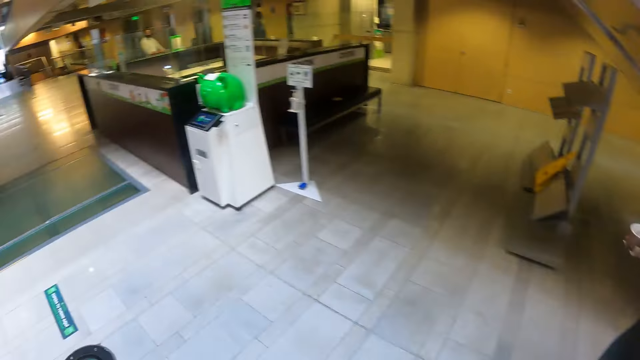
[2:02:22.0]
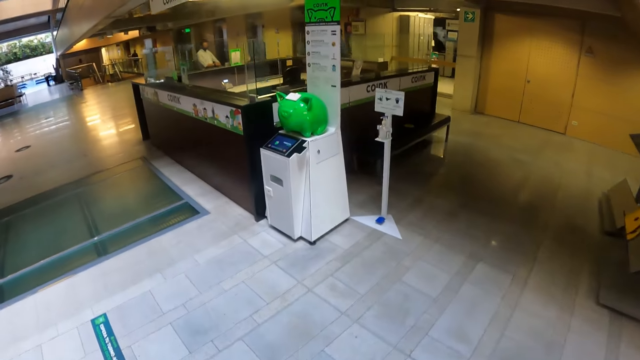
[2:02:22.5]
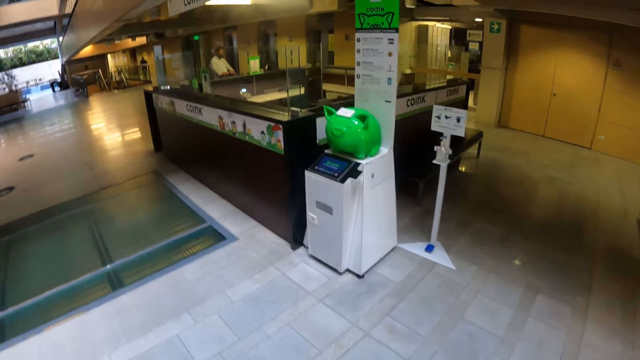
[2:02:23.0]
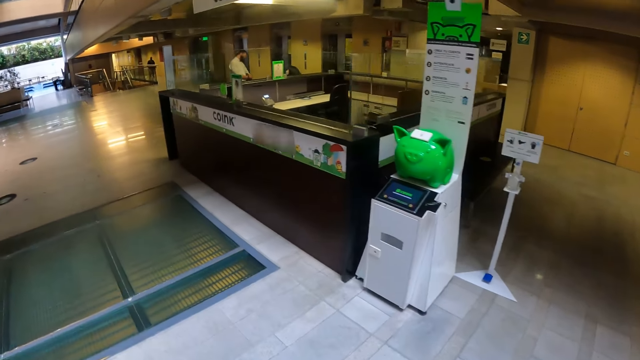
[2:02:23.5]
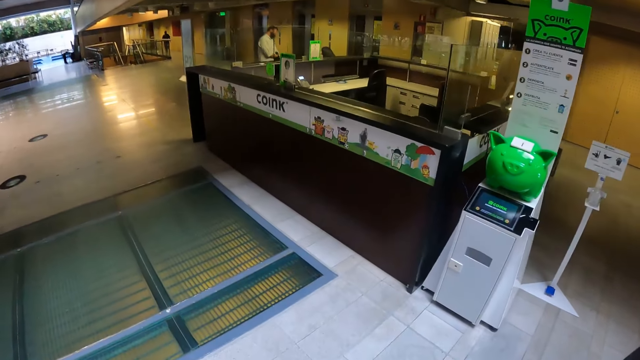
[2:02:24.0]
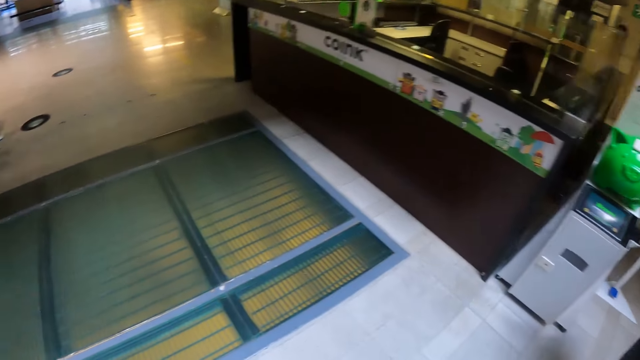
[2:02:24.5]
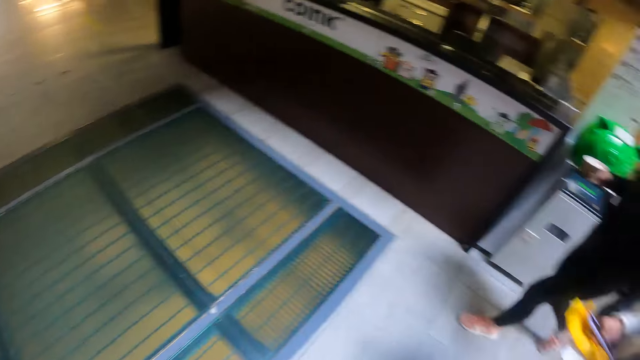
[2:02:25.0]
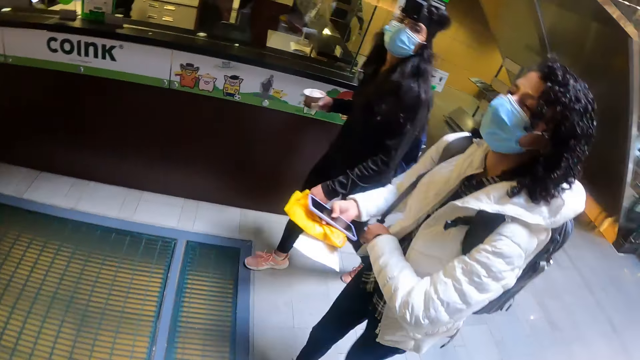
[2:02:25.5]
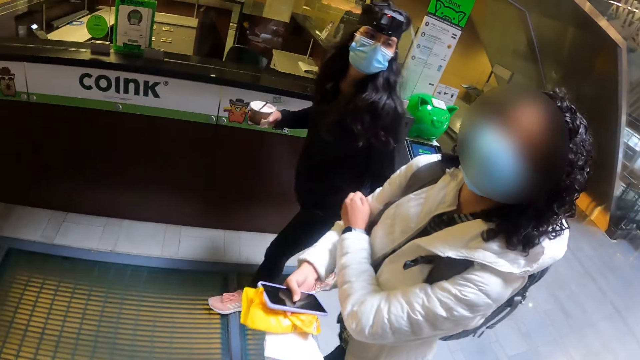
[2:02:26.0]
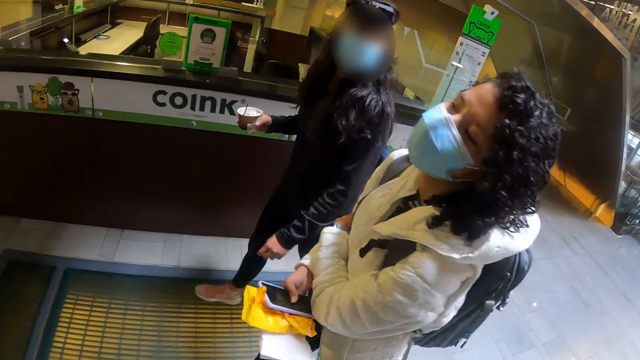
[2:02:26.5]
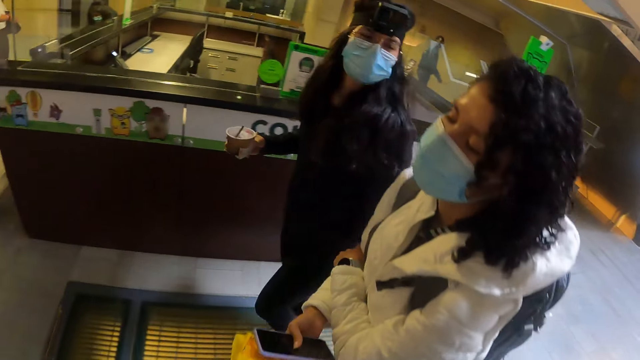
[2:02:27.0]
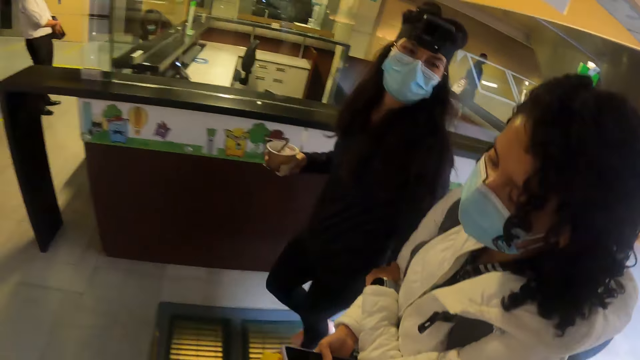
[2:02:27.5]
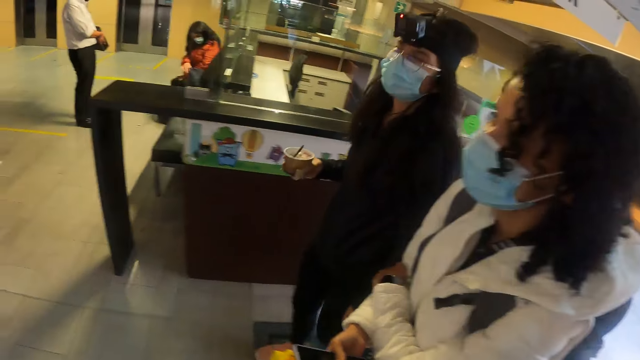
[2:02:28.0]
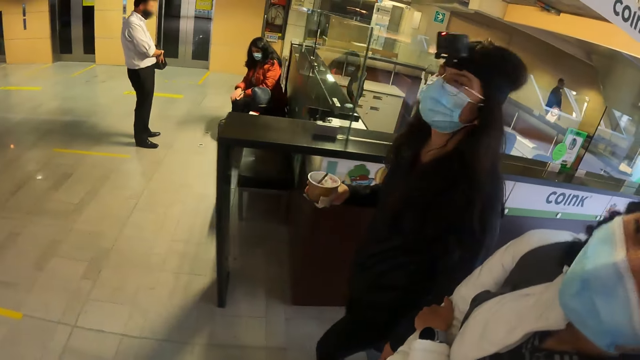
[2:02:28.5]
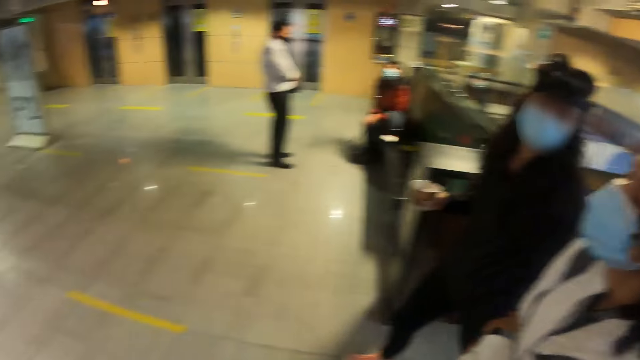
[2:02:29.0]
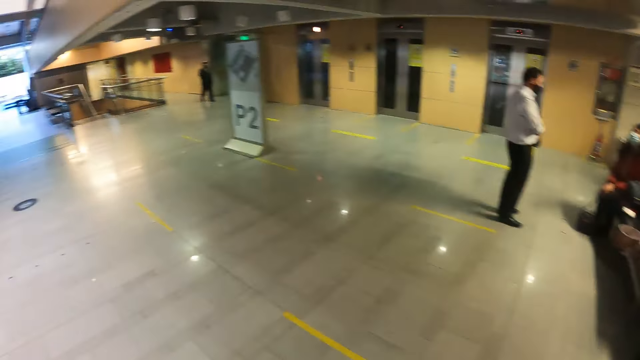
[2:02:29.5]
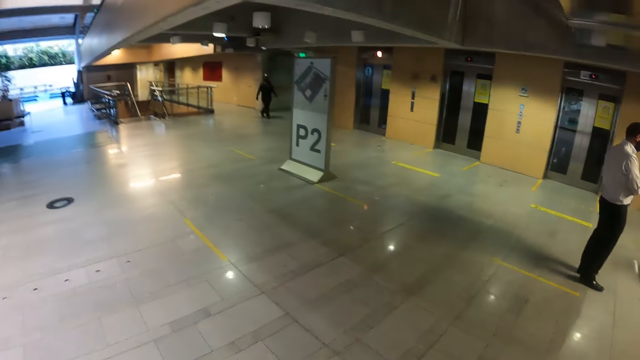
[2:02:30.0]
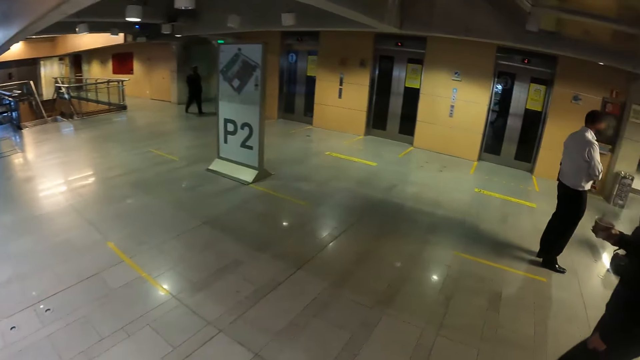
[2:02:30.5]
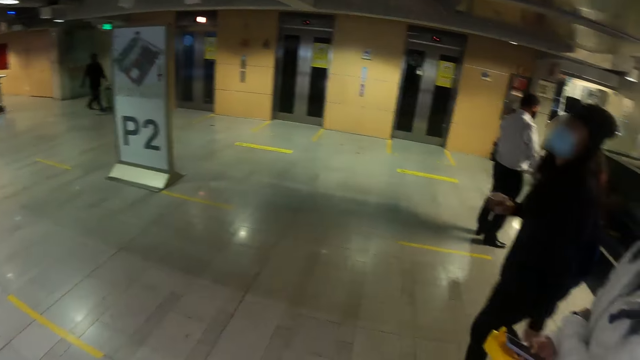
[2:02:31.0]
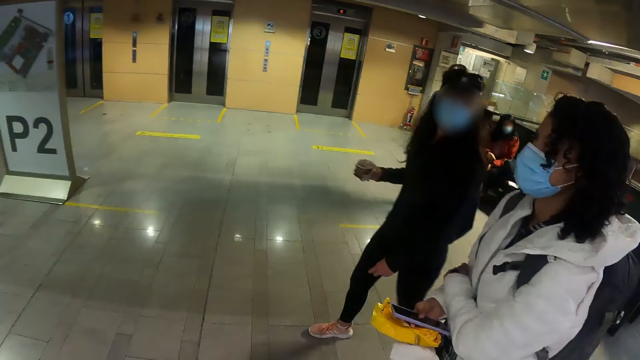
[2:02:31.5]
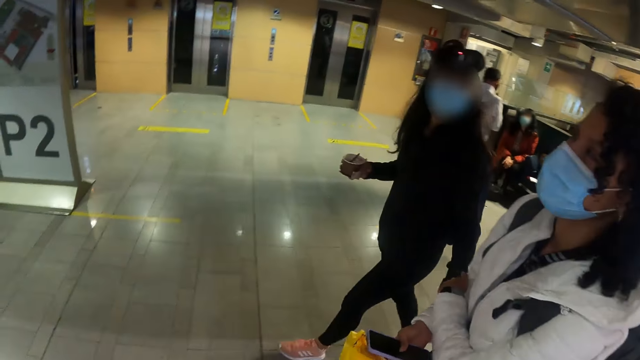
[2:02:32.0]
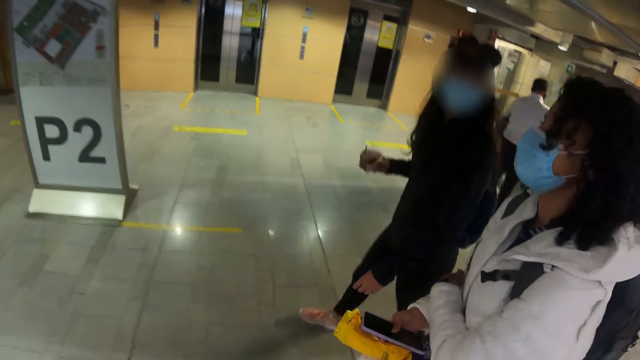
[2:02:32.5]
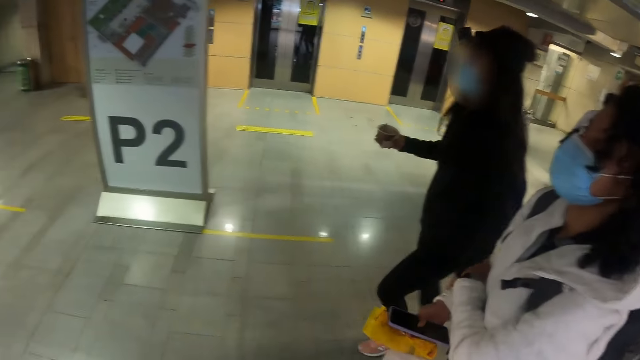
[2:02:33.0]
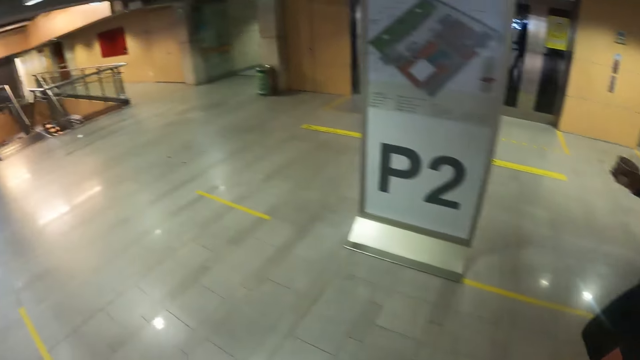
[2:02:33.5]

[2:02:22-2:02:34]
The camera wearer looks around. They look away. They interact with a person and another person. They look ahead. They look ahead again. They look at the person and the other person.

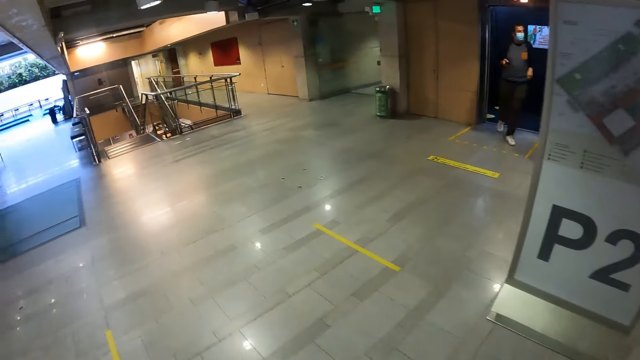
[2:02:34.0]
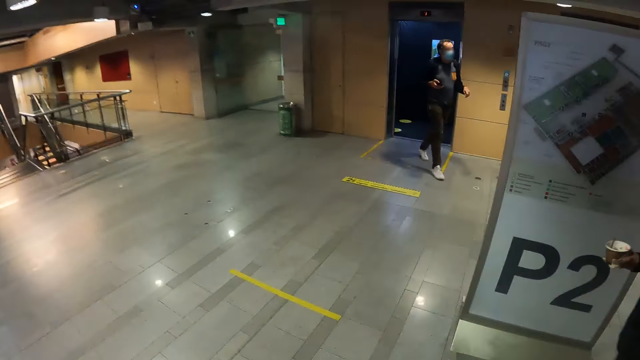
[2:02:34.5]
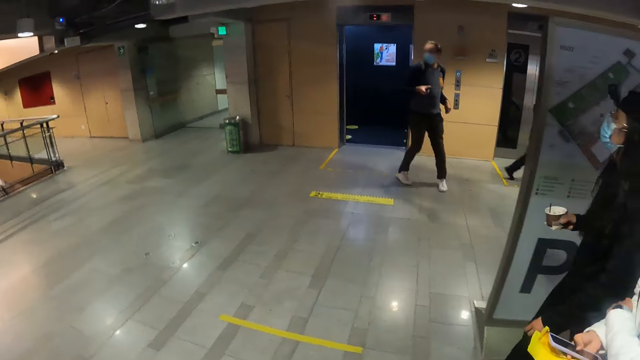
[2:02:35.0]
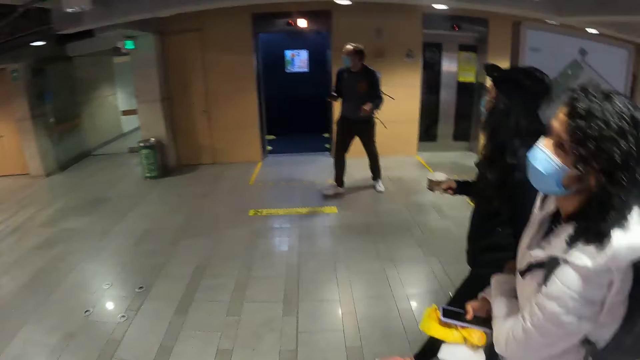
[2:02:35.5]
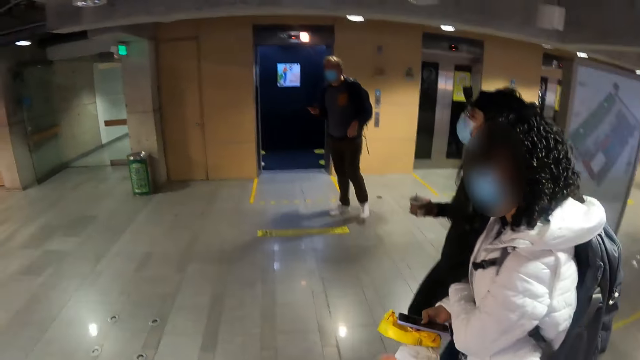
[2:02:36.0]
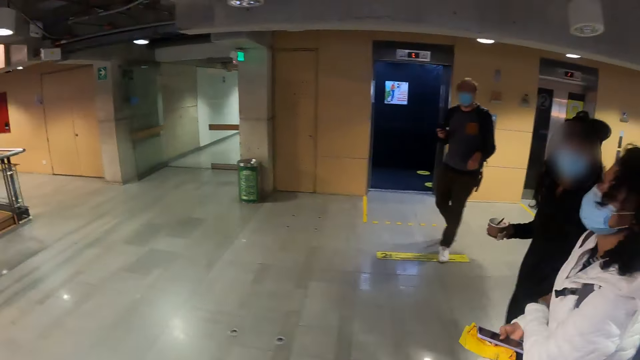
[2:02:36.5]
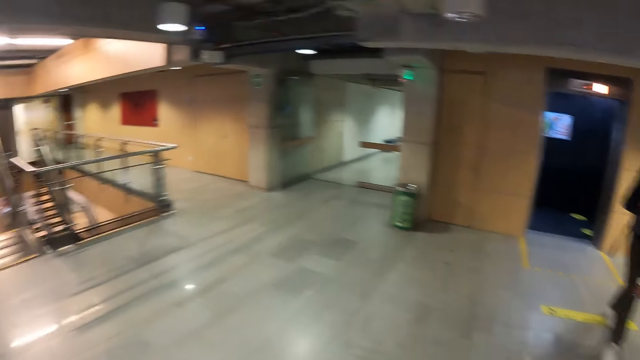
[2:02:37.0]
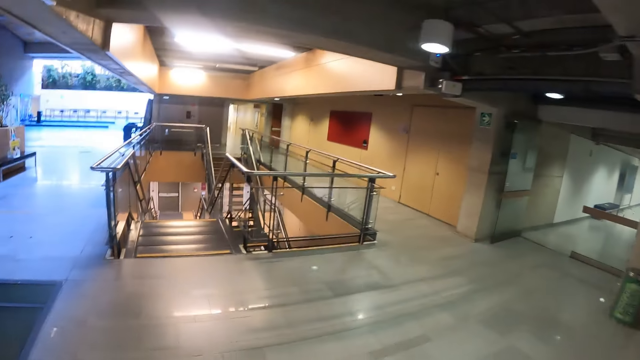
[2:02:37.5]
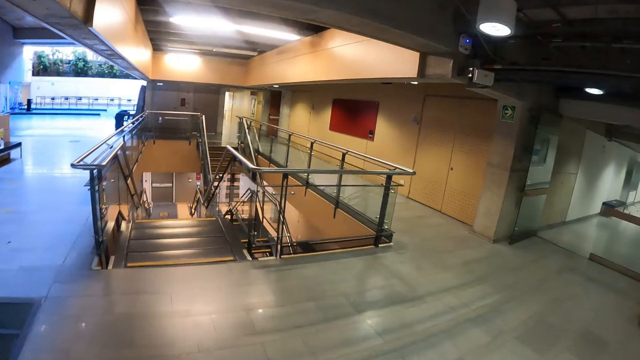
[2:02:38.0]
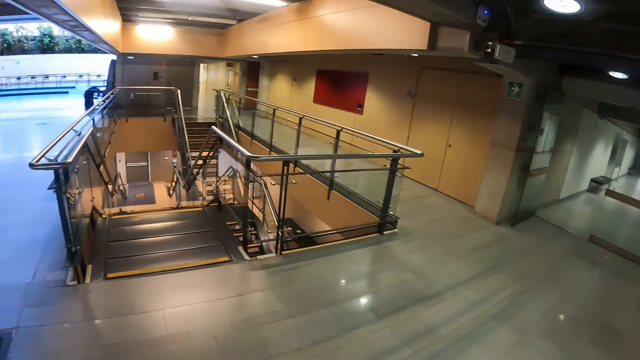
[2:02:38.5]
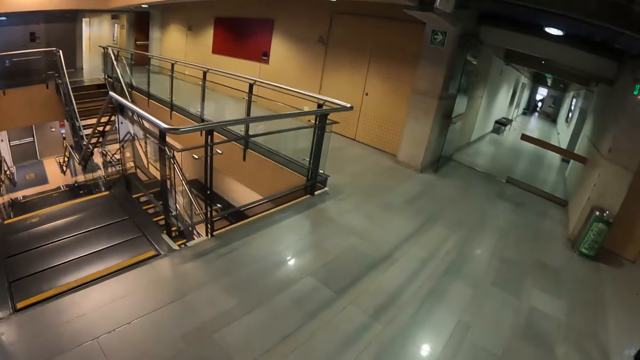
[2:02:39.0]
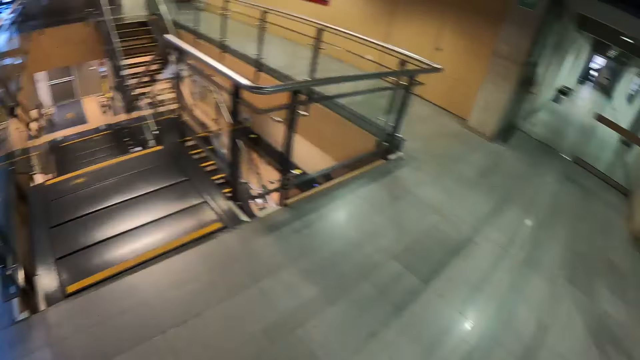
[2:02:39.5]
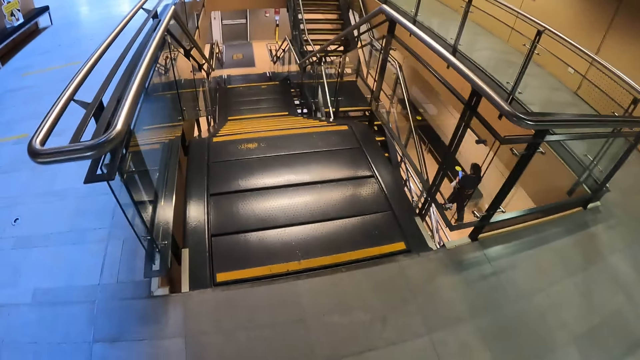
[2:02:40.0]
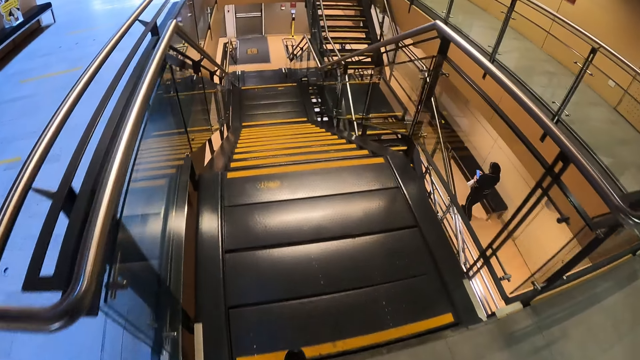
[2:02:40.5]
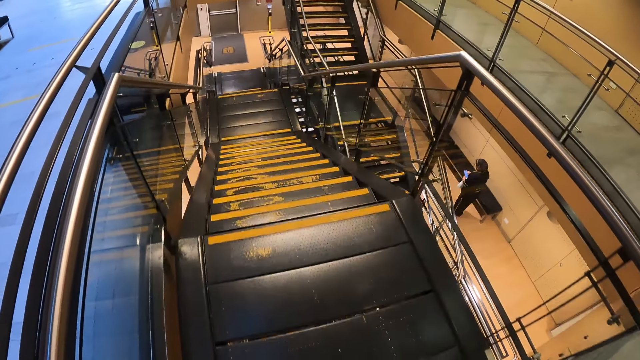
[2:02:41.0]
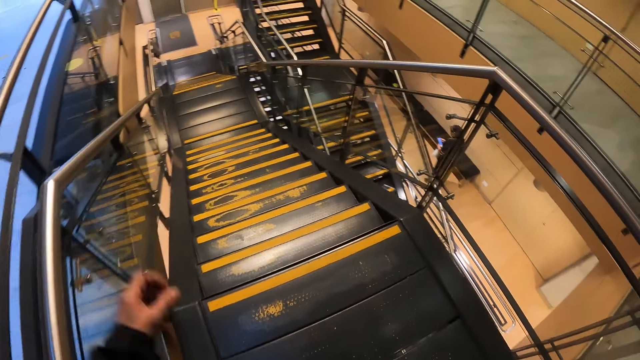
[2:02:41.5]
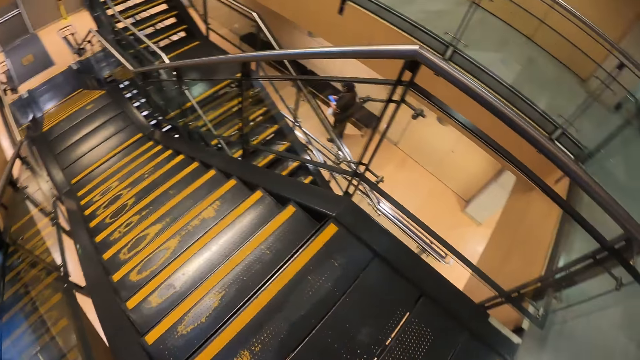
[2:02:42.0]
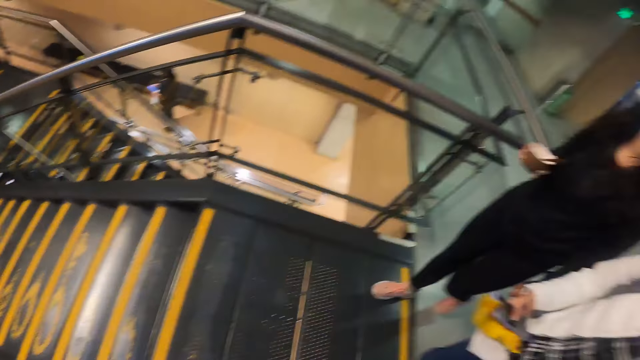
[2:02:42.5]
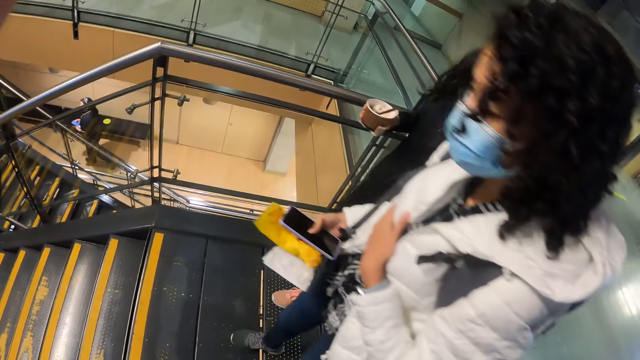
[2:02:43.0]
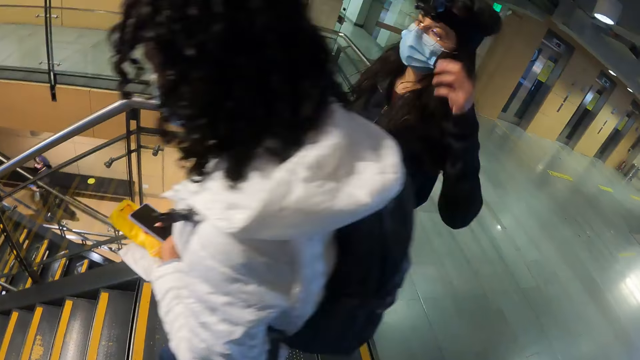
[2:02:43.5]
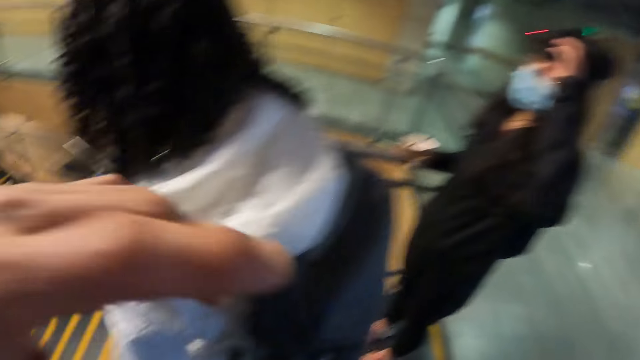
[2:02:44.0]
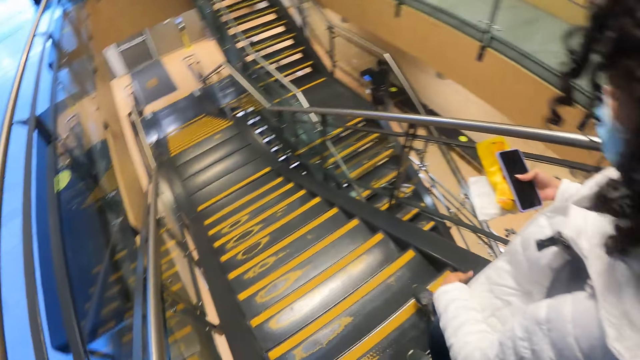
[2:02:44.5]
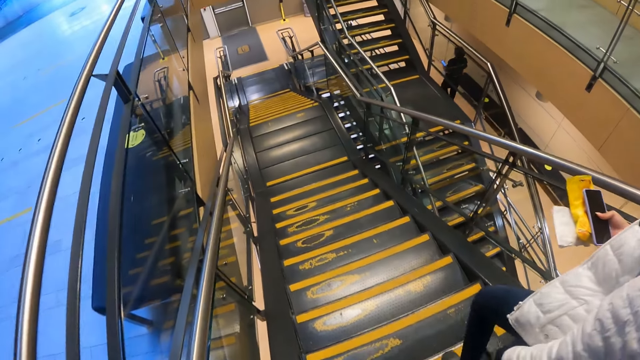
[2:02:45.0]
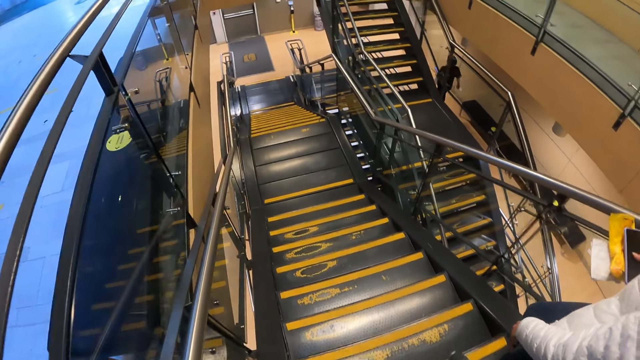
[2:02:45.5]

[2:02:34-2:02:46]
The camera wearer looks ahead. They walk. They lift the left hand. They interact with a person and another person. They put down the left hand. They go down the stairs.
